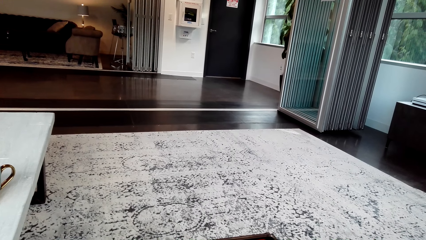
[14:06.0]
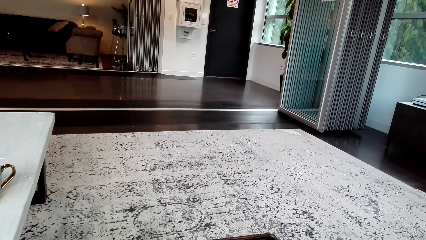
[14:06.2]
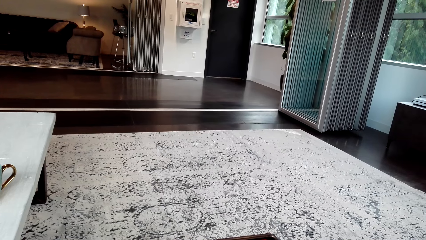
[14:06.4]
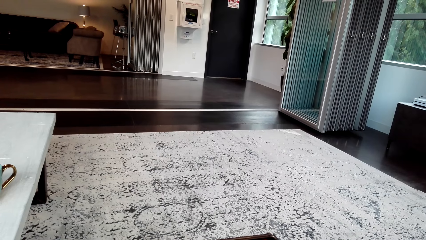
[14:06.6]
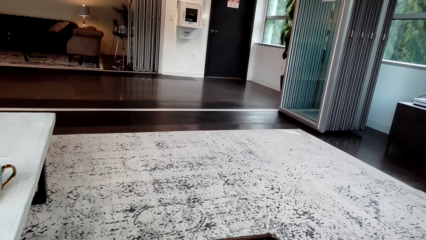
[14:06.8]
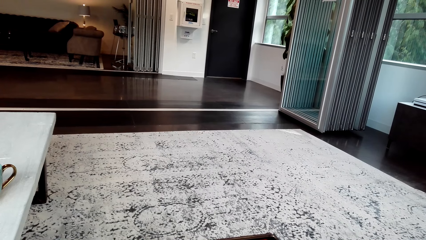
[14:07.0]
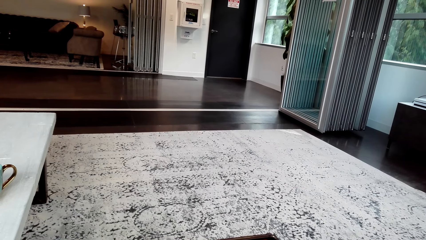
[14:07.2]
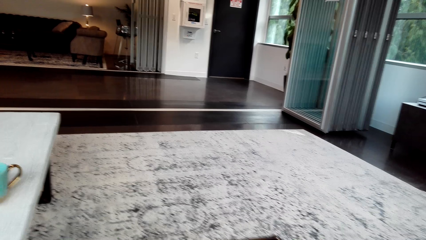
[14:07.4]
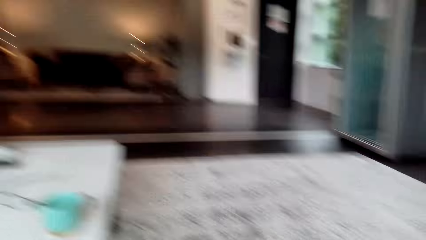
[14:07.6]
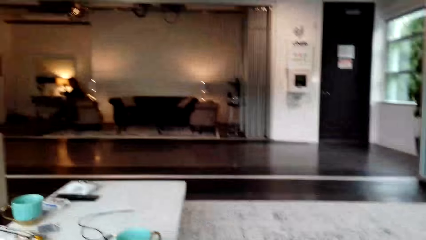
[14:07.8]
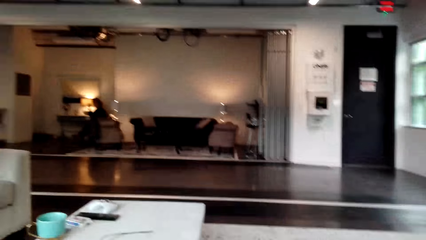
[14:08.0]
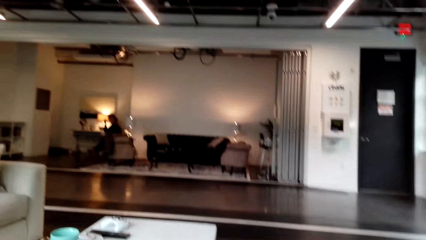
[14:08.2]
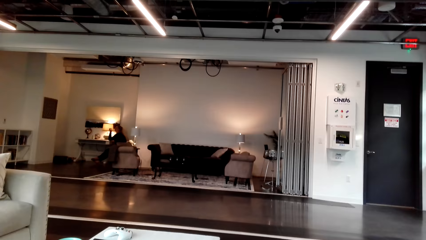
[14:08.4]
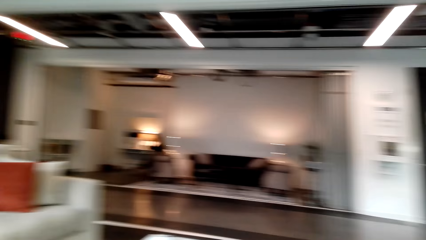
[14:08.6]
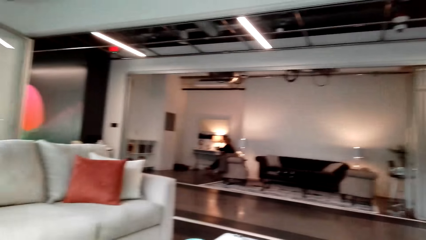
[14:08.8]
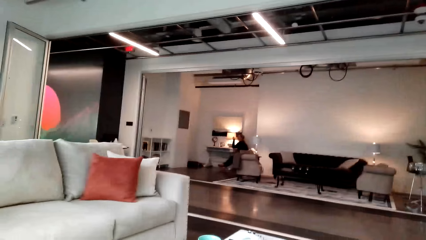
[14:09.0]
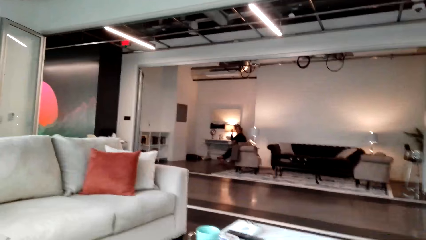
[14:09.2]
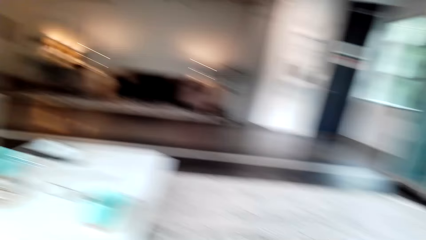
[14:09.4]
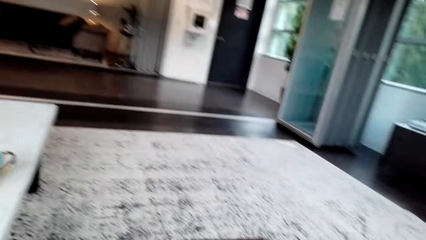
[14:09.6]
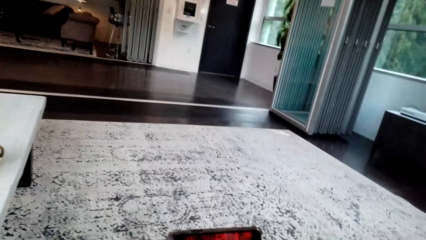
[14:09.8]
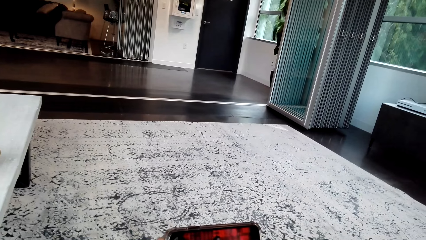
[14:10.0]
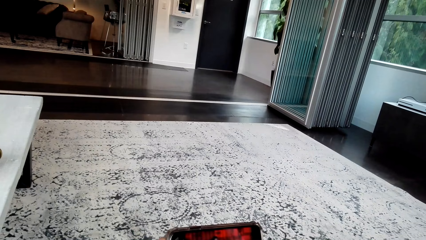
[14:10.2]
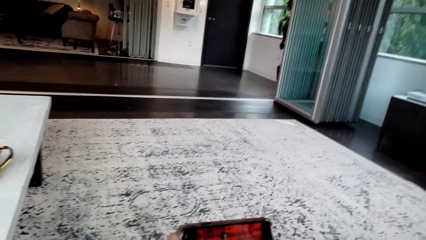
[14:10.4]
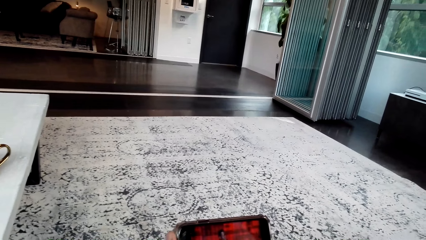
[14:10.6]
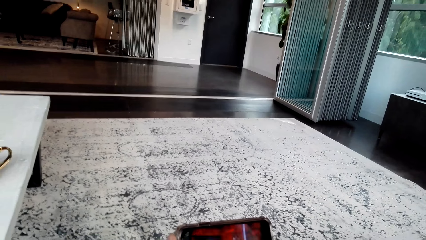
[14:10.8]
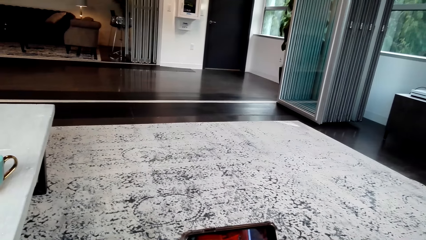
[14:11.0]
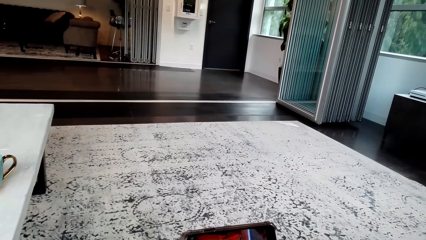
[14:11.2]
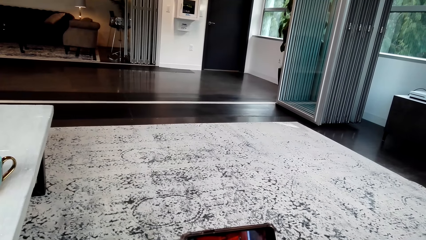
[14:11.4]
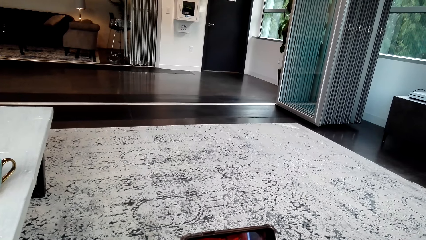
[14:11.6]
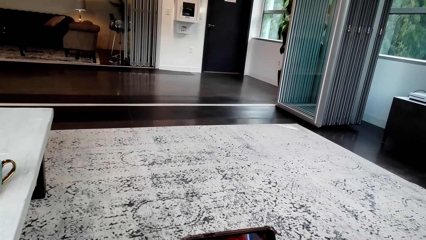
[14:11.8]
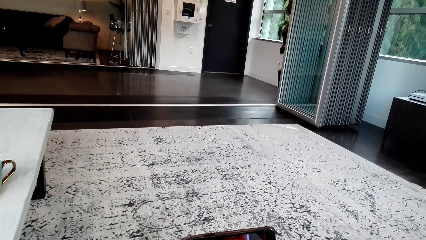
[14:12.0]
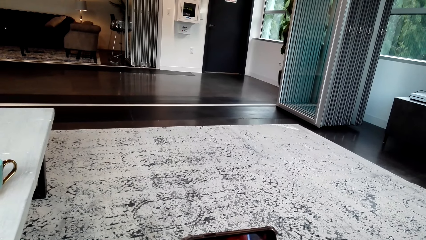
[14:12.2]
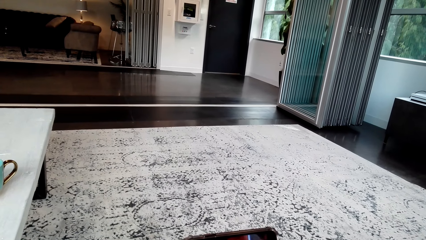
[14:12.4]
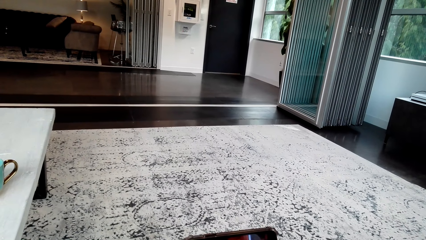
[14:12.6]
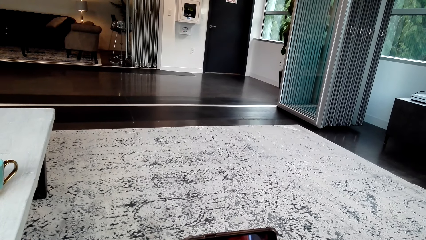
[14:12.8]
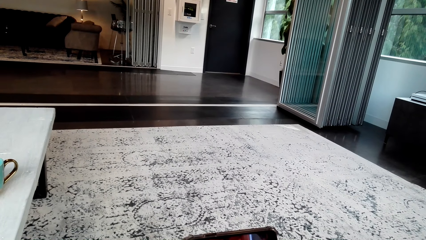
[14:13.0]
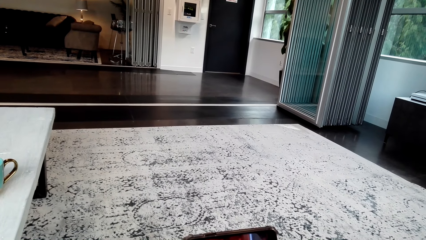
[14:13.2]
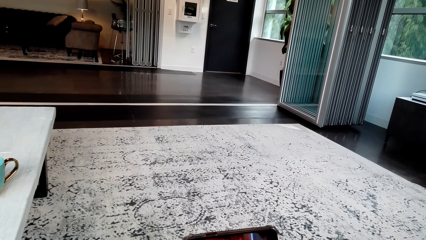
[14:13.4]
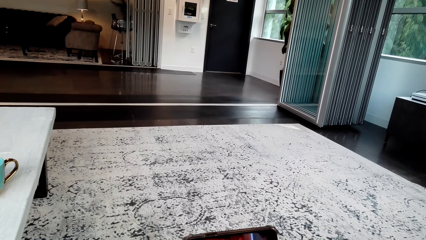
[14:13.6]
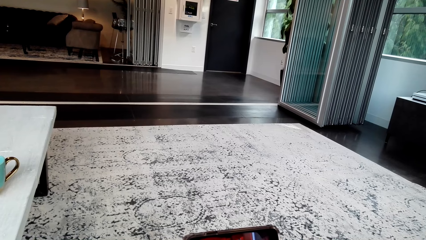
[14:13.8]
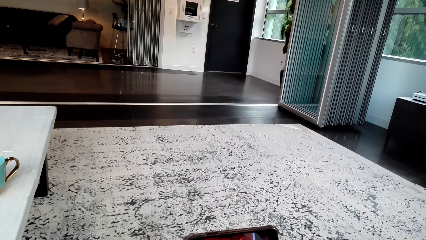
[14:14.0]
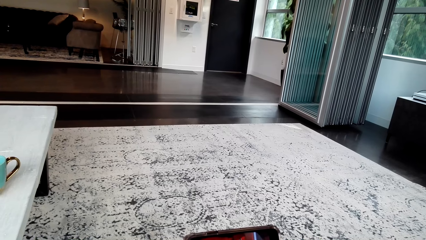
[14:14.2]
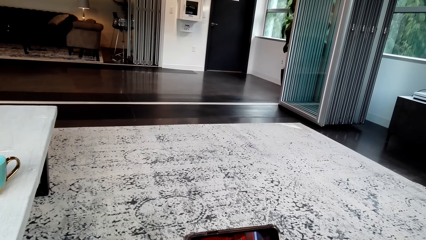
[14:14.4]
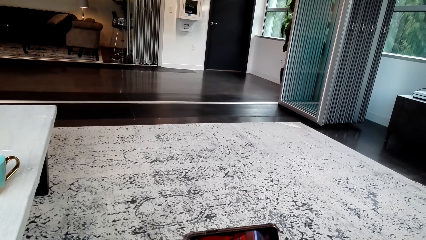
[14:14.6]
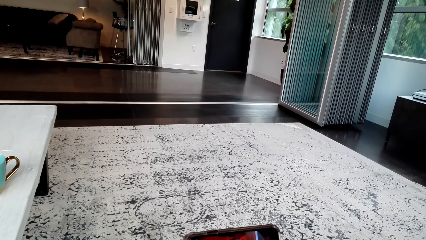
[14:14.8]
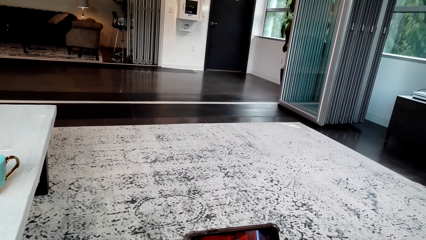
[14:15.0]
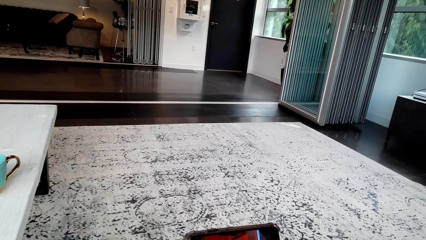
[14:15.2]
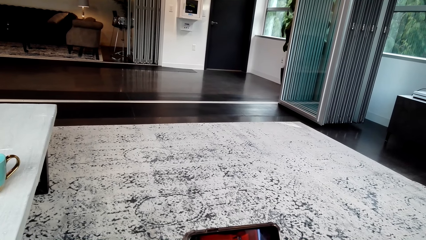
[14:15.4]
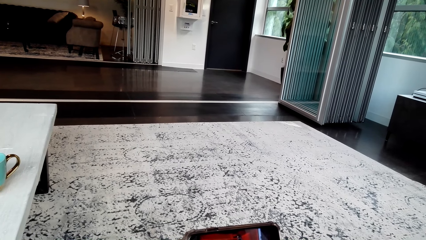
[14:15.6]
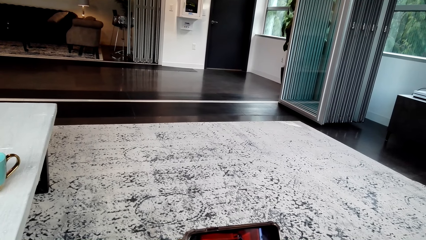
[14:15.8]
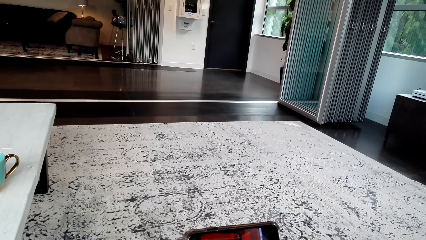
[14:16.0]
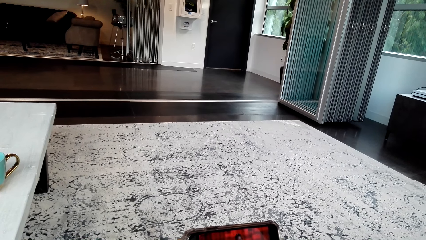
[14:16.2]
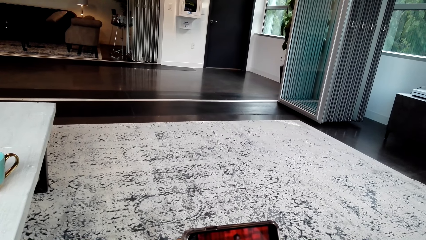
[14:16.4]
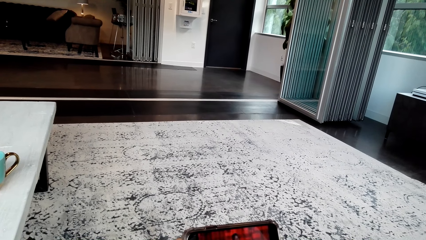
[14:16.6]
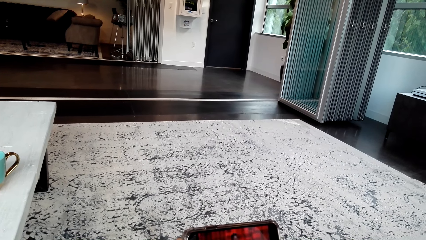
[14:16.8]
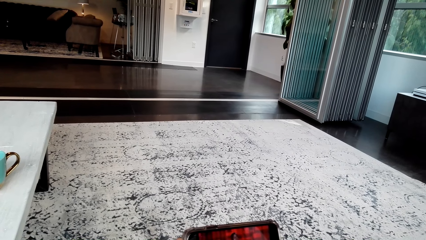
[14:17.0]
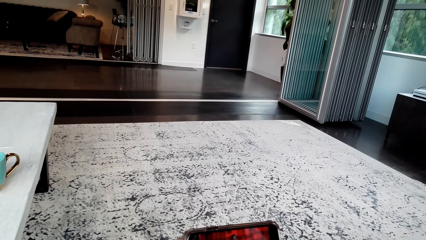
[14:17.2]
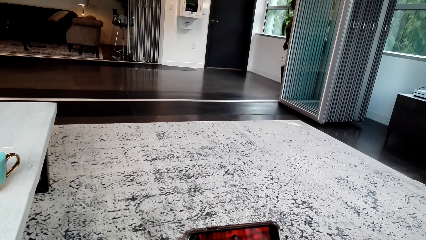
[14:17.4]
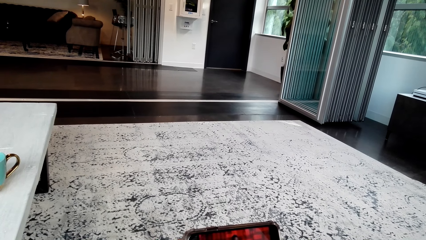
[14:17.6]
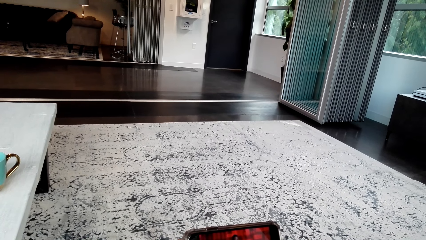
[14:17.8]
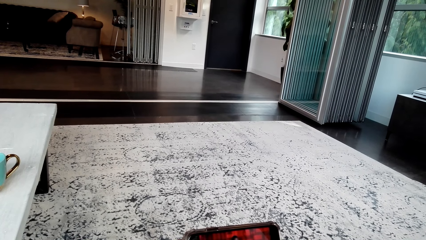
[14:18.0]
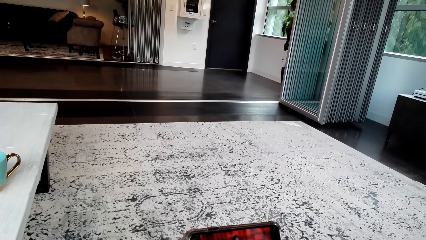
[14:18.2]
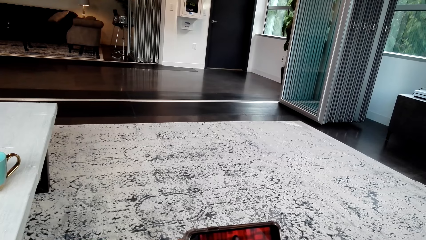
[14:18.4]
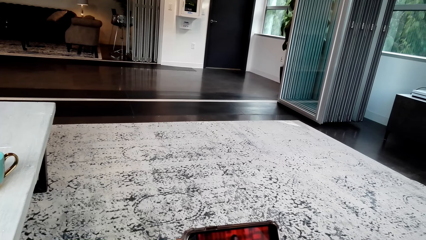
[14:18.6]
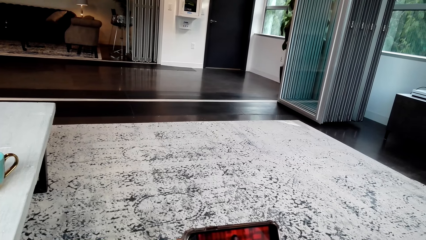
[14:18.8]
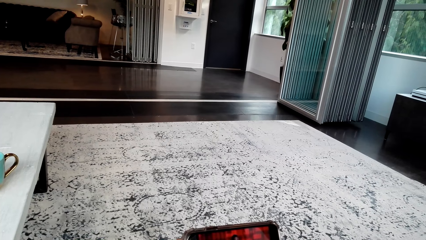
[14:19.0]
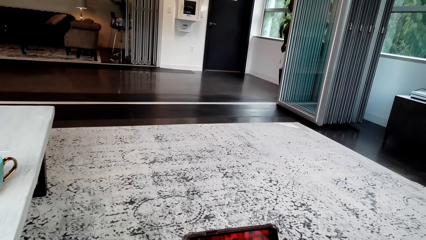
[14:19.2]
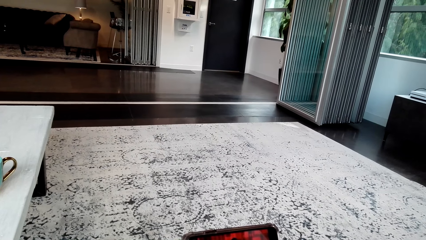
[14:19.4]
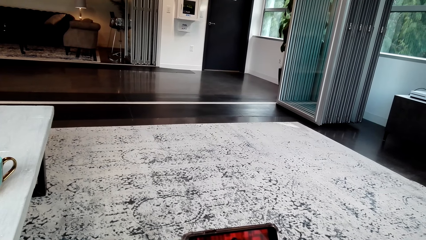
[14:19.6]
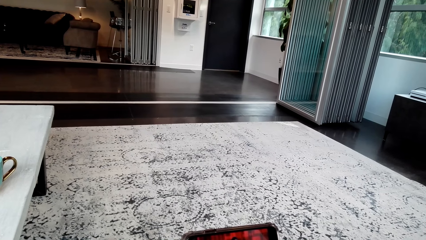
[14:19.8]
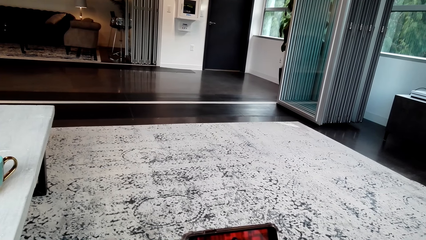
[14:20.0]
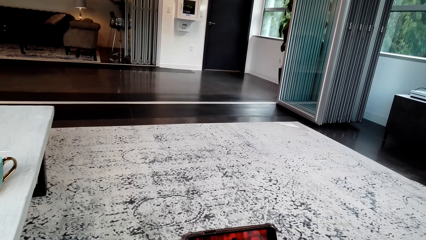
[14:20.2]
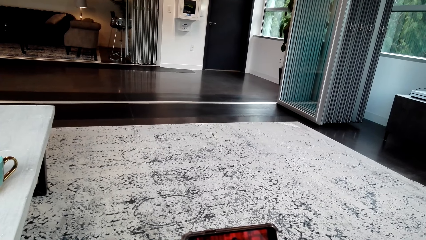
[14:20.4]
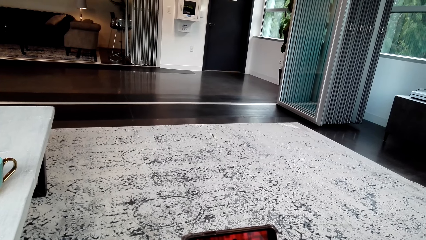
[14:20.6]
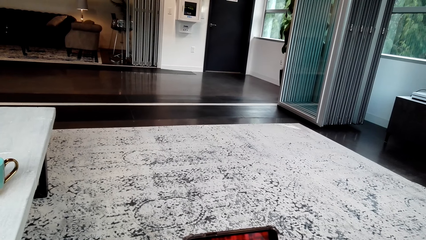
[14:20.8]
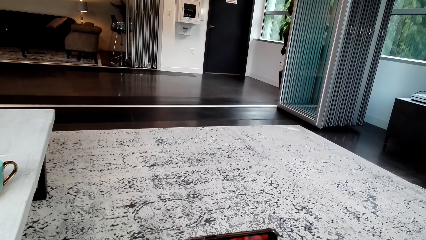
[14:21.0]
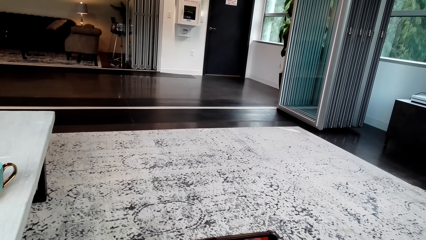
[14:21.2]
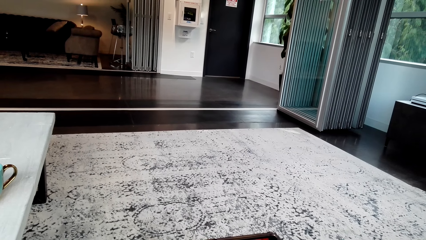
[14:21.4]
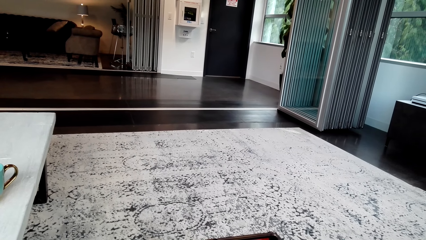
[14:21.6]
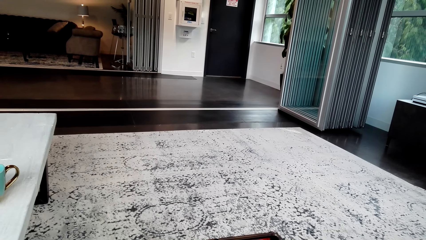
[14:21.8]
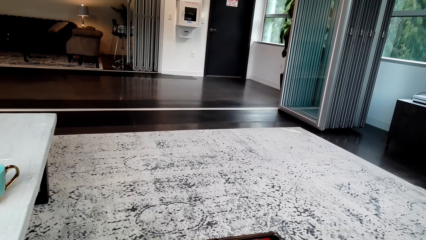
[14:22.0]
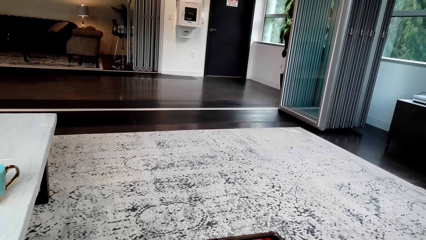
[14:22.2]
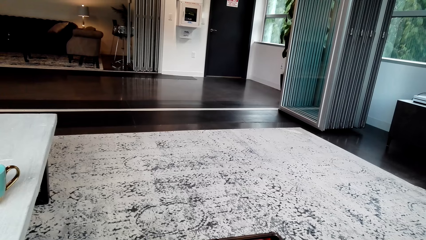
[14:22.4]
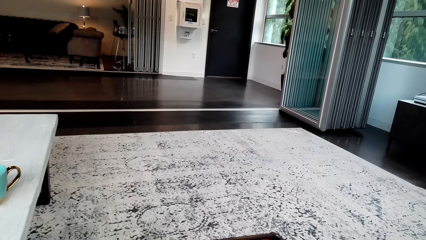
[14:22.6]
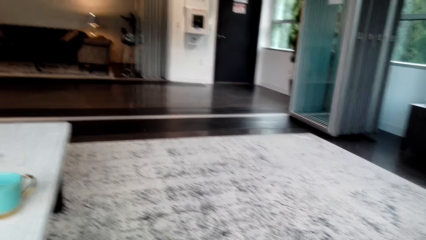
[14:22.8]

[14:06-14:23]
The camera wearer stares at the room.
